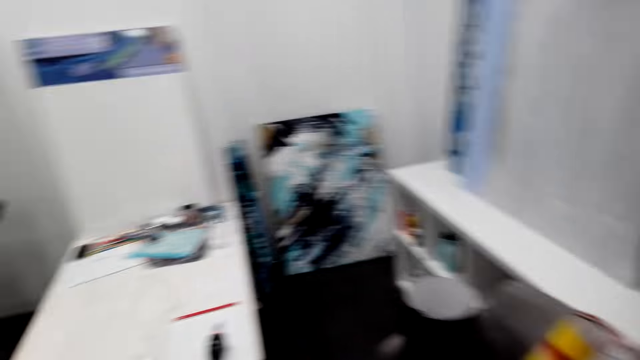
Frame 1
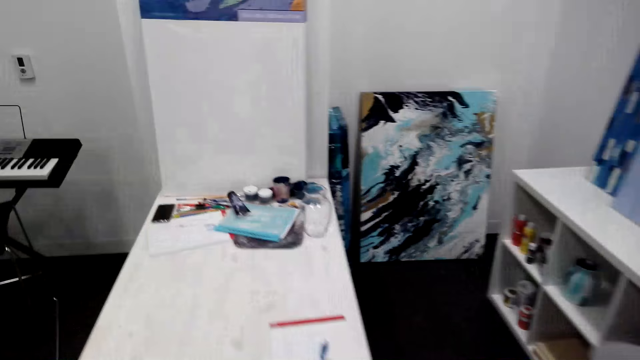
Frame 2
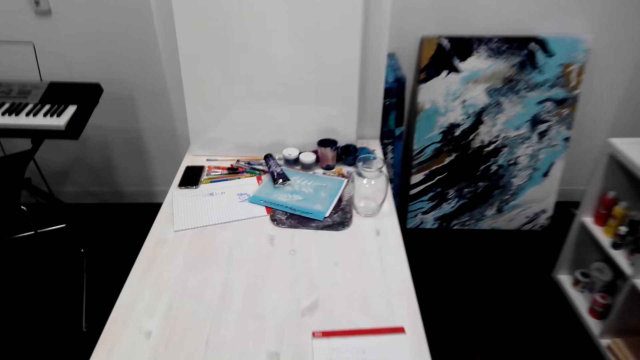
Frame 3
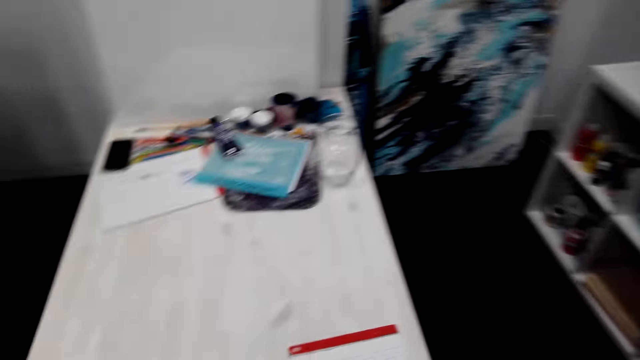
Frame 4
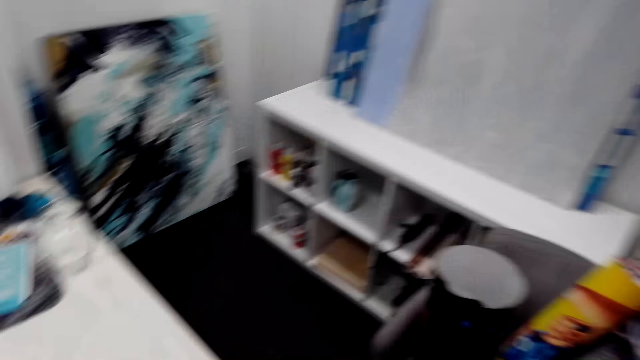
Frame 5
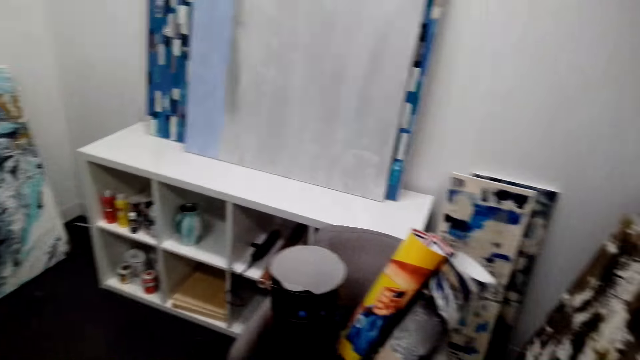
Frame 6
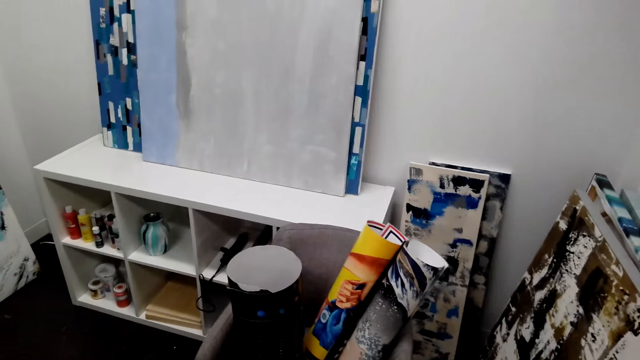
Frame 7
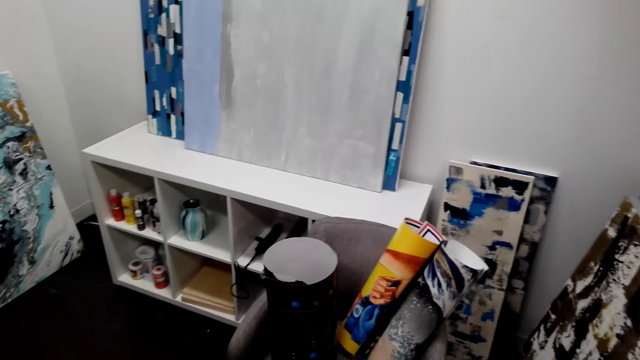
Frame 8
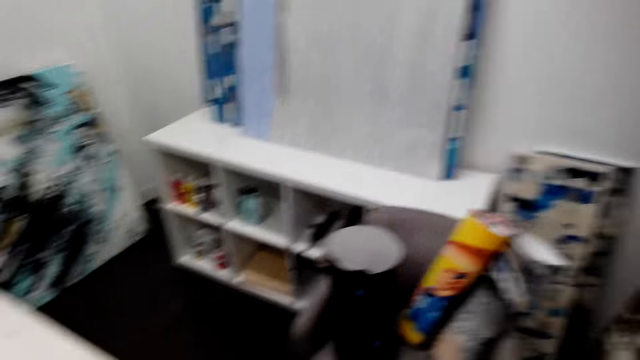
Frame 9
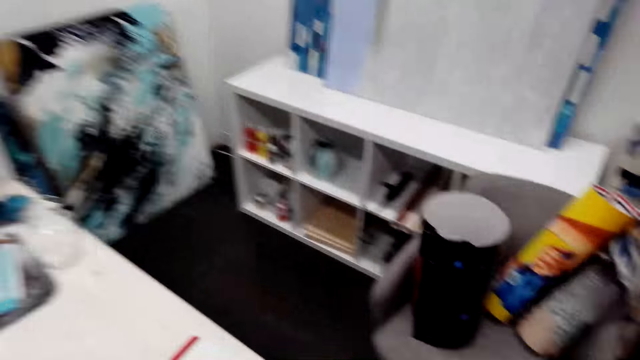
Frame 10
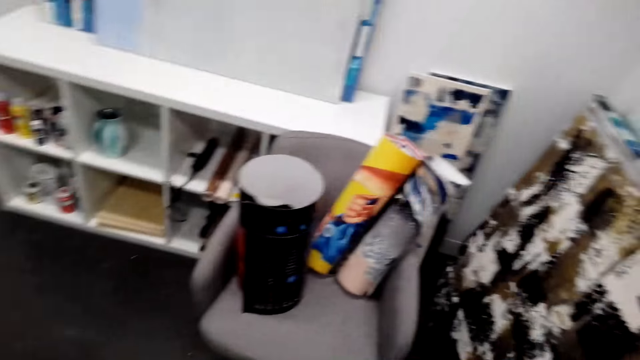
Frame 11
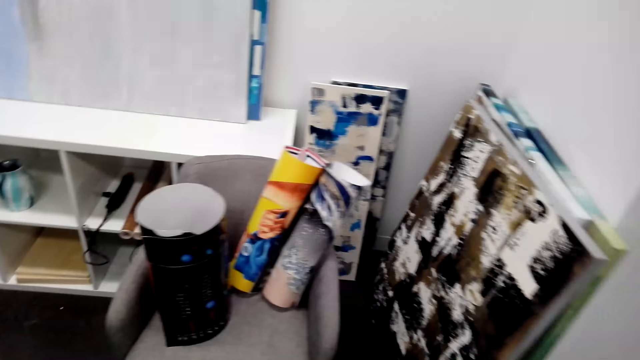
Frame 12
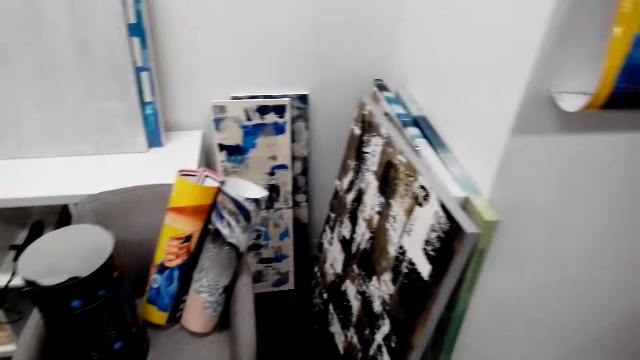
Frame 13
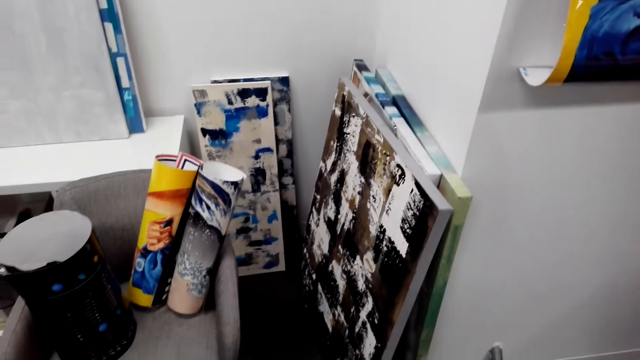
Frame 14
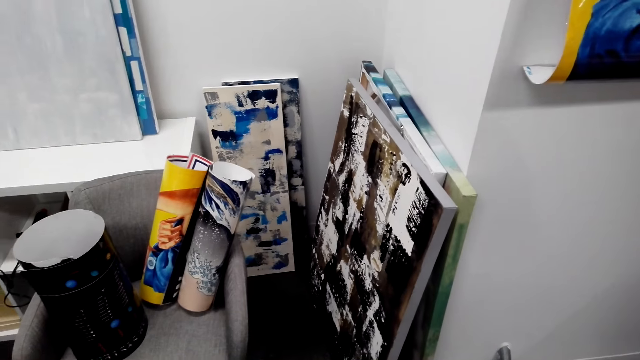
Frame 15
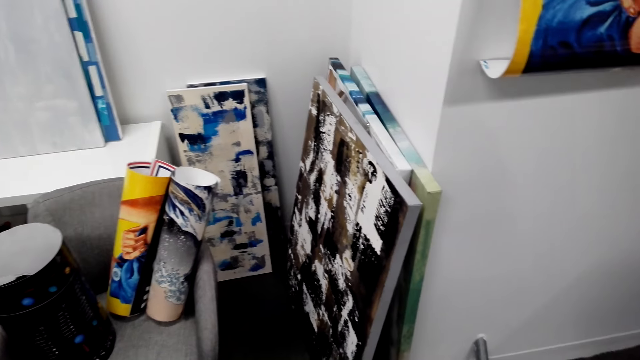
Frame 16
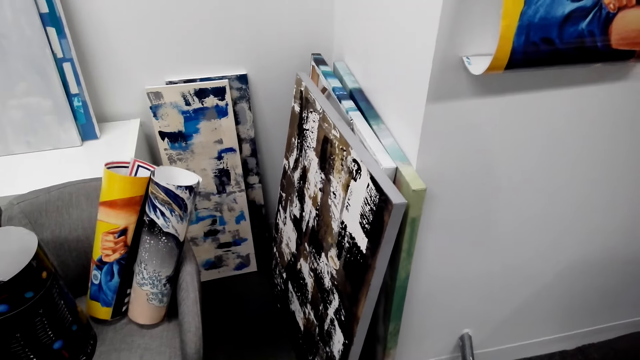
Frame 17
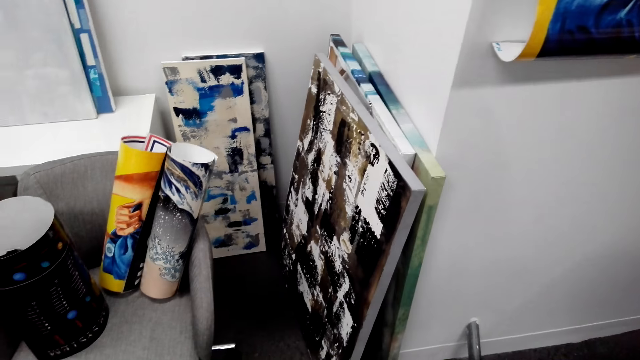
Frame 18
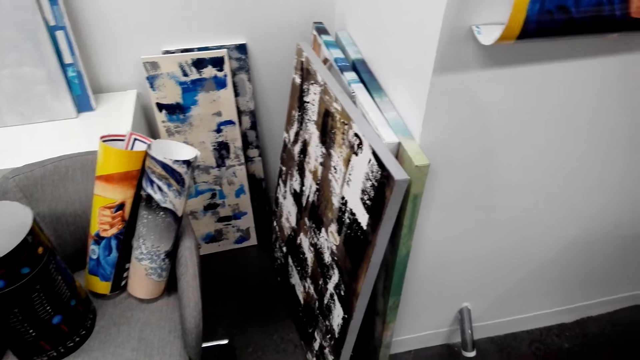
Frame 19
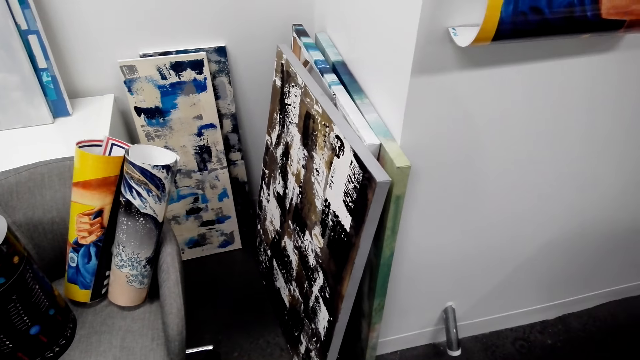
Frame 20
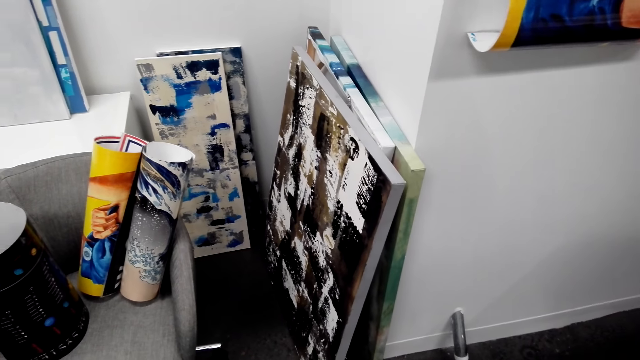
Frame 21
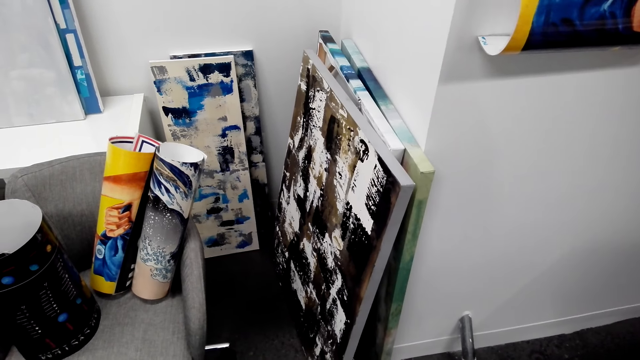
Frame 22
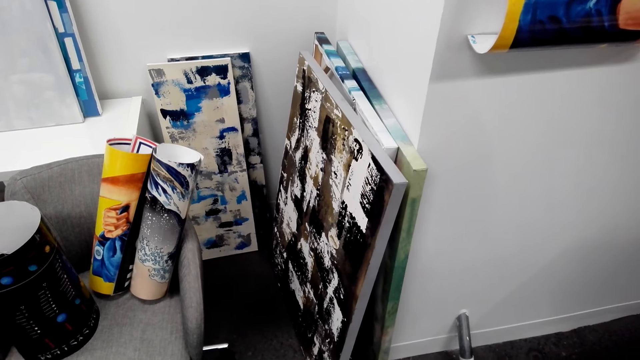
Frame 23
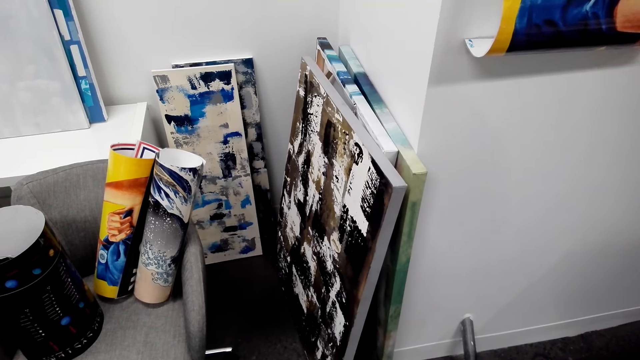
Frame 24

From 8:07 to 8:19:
The camera wearer attaches the poster on the wall. They pick up the cellotape.

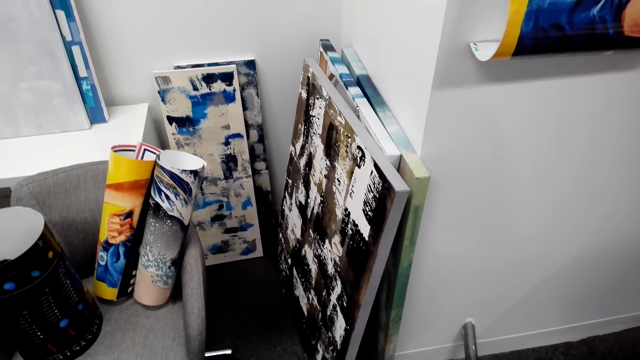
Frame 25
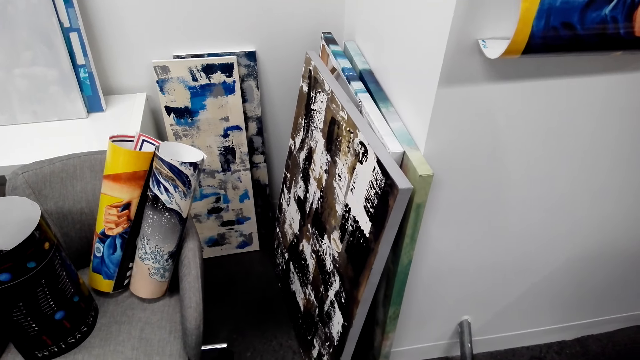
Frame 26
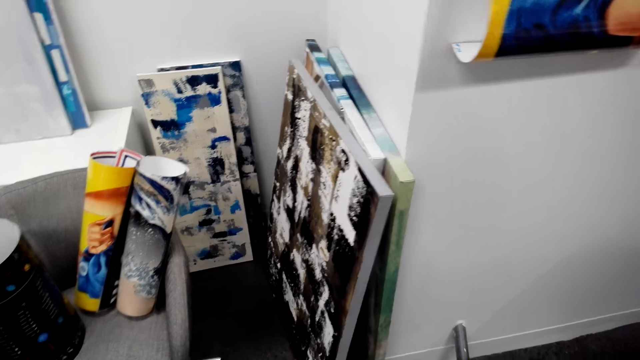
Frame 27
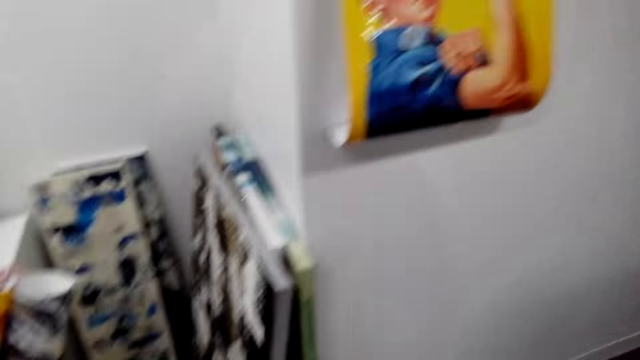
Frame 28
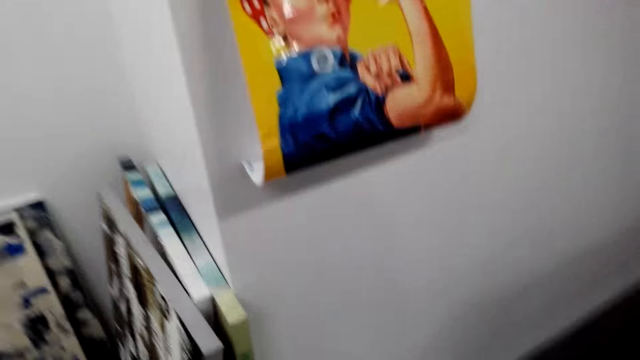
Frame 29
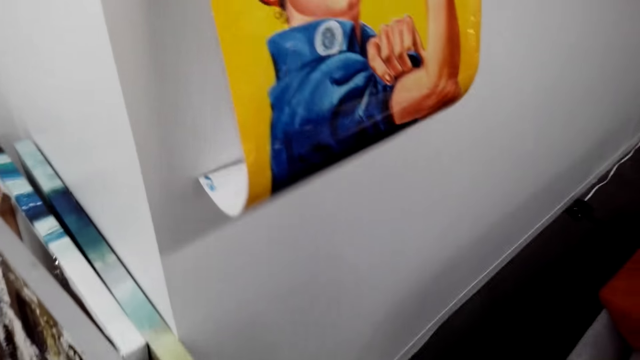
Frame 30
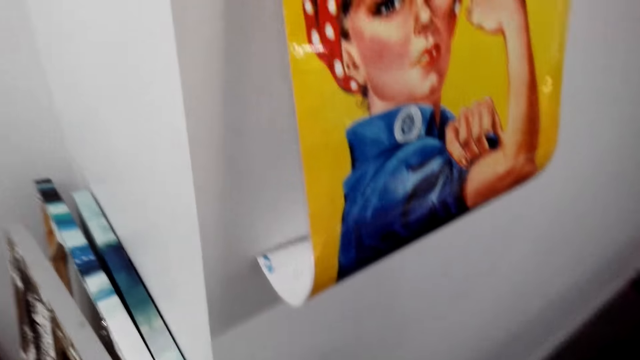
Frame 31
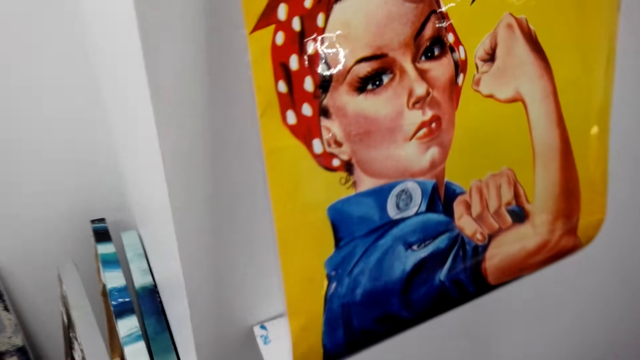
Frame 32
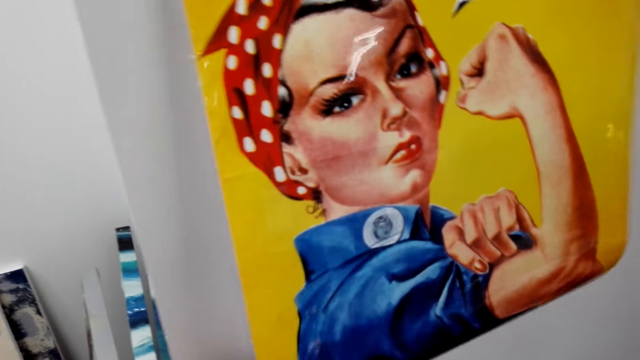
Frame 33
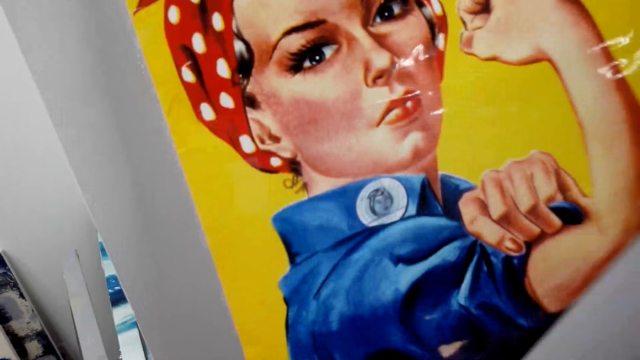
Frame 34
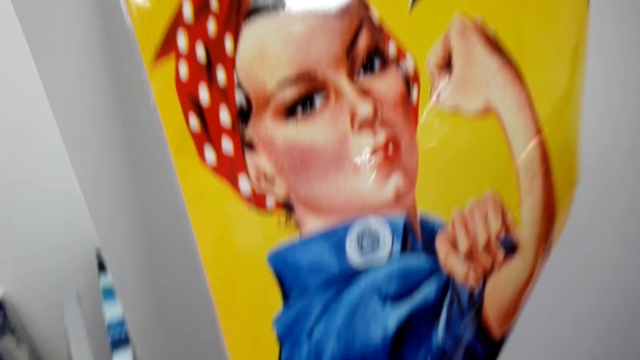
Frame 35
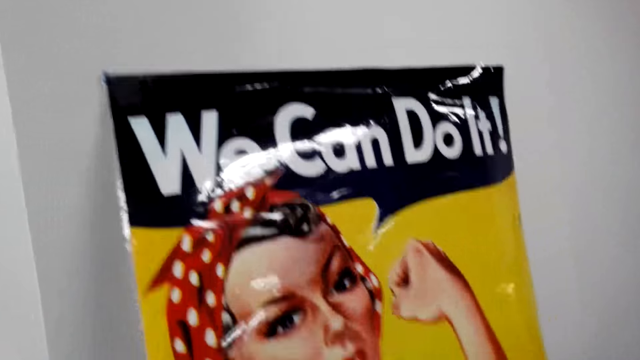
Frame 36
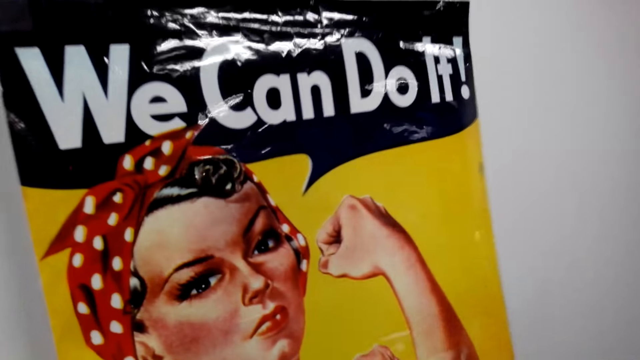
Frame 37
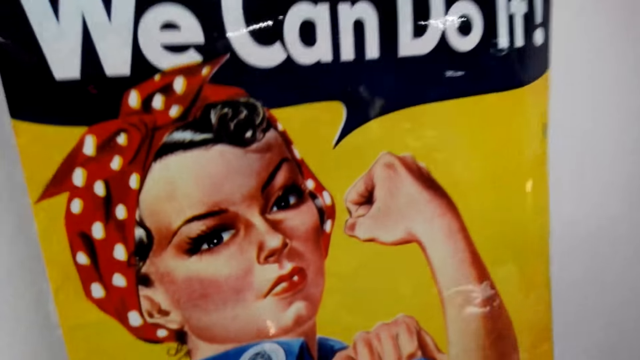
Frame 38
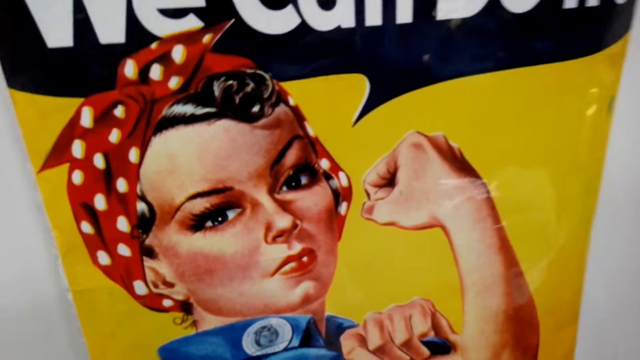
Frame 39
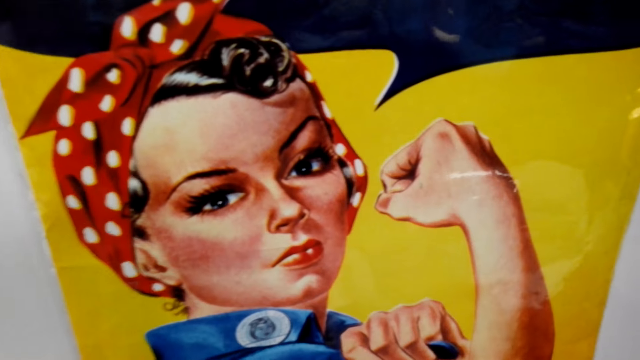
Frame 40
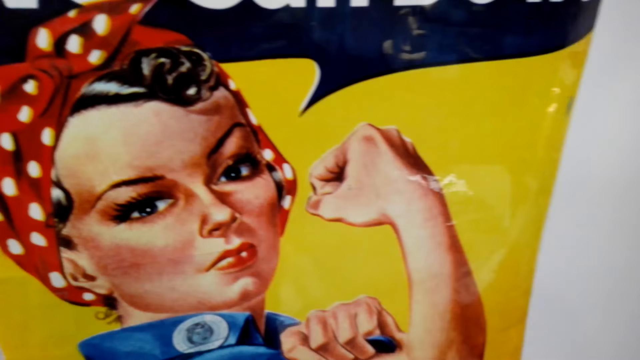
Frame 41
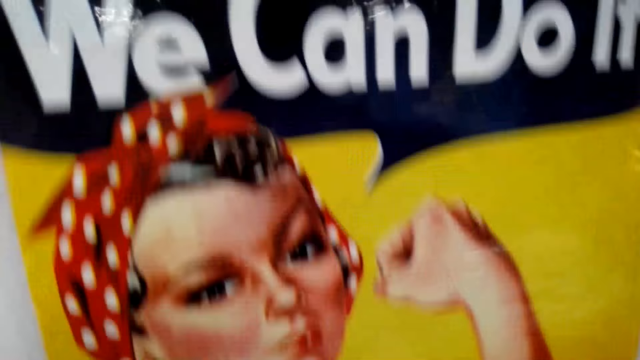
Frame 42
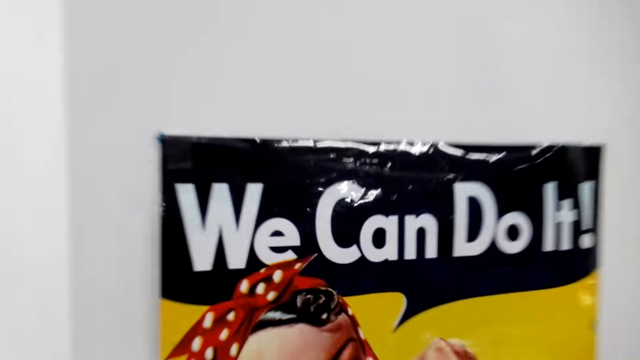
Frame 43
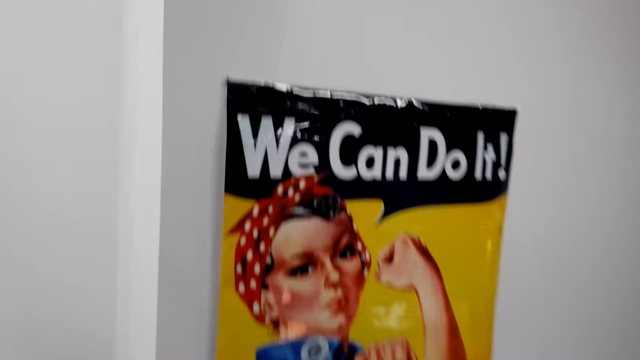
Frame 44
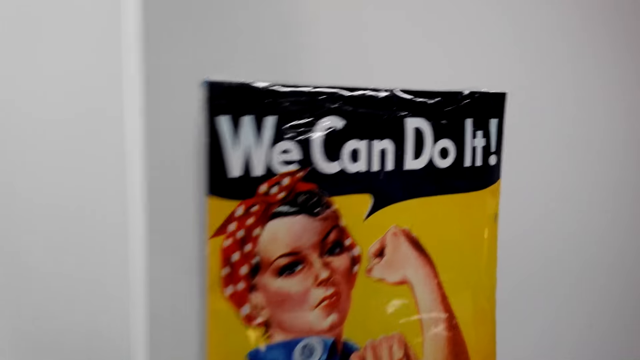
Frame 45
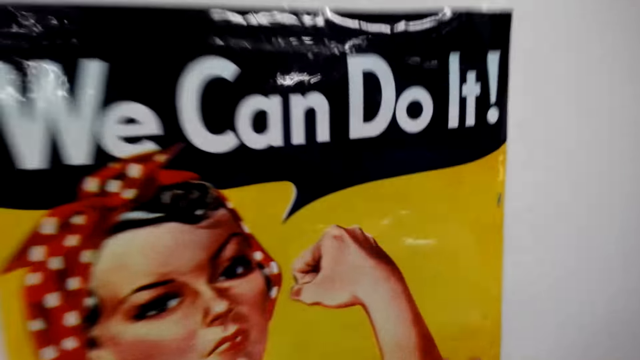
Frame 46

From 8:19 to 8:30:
The camera wearer adjusts the poster on the wall with his hands.
